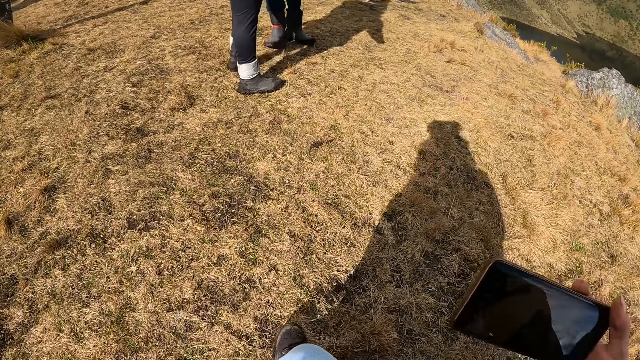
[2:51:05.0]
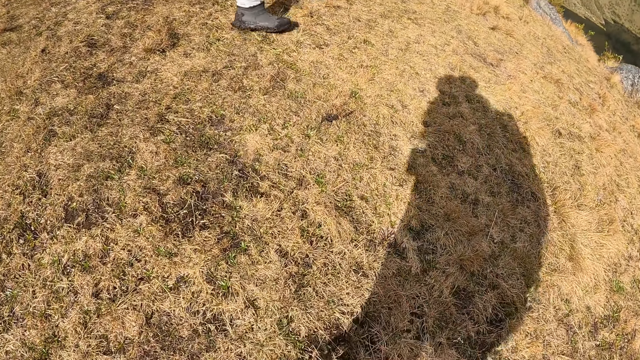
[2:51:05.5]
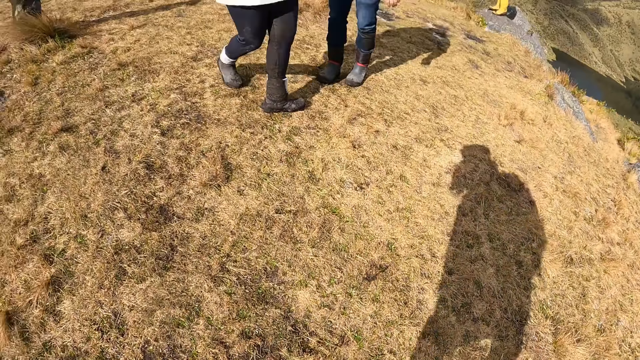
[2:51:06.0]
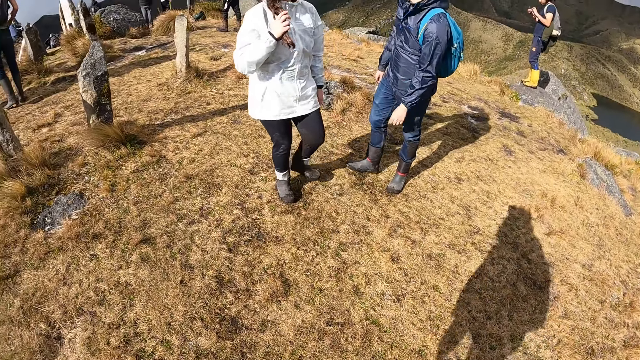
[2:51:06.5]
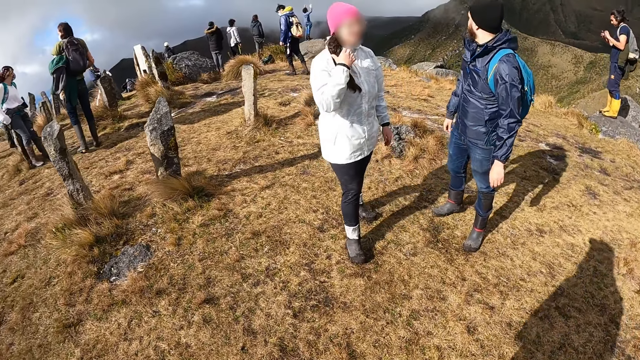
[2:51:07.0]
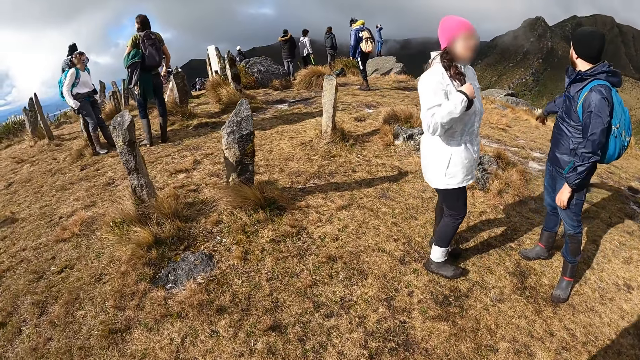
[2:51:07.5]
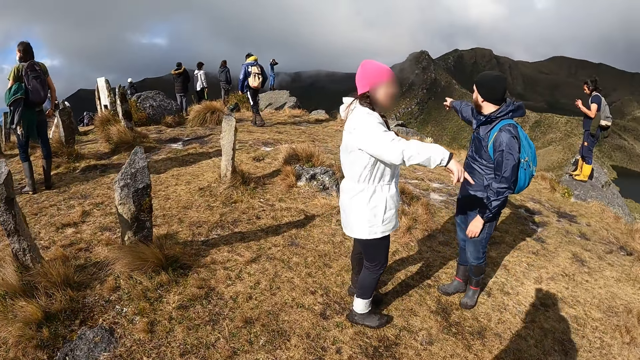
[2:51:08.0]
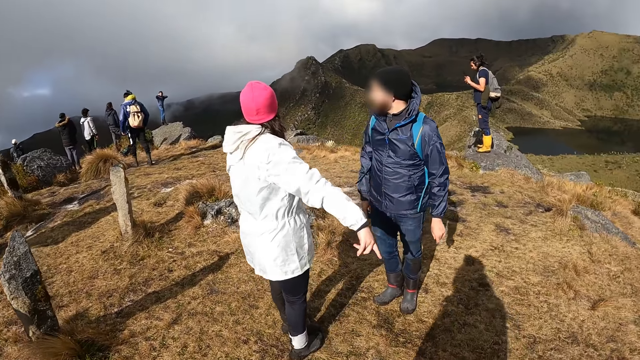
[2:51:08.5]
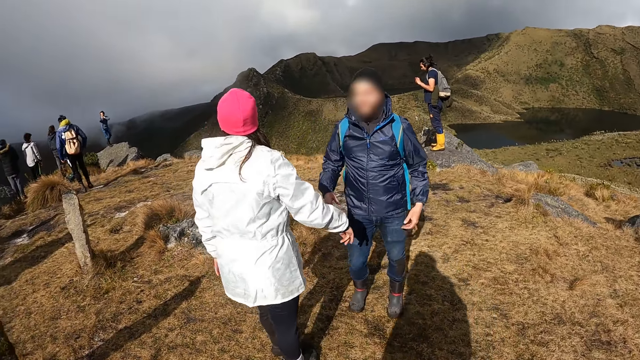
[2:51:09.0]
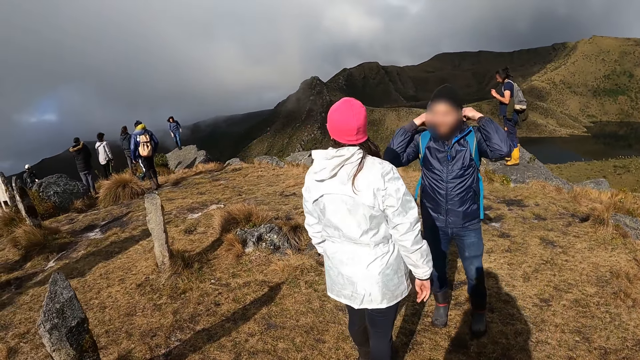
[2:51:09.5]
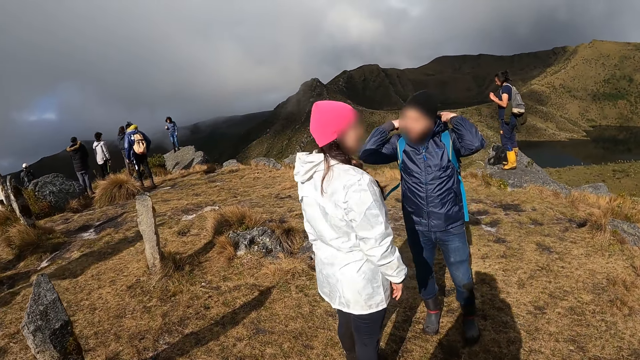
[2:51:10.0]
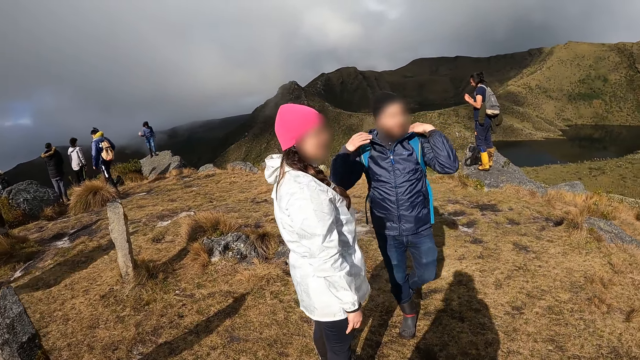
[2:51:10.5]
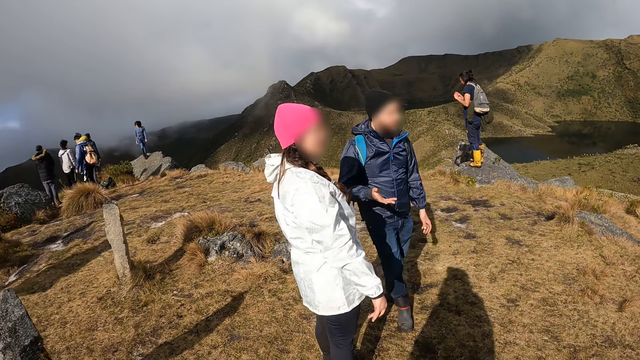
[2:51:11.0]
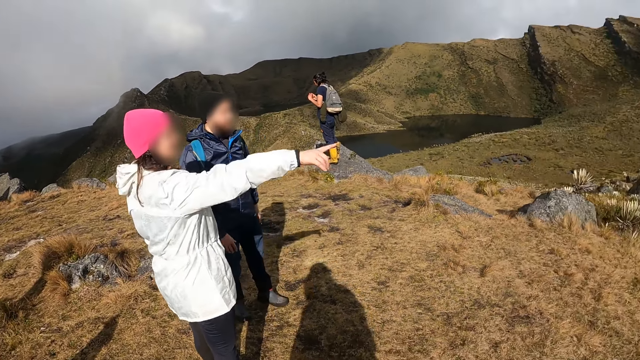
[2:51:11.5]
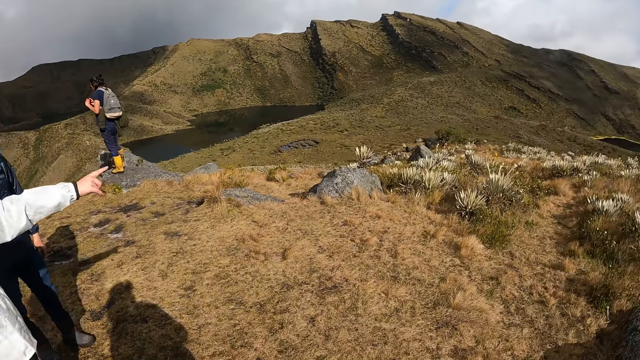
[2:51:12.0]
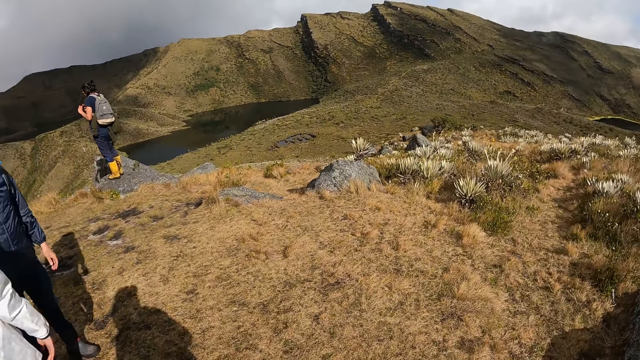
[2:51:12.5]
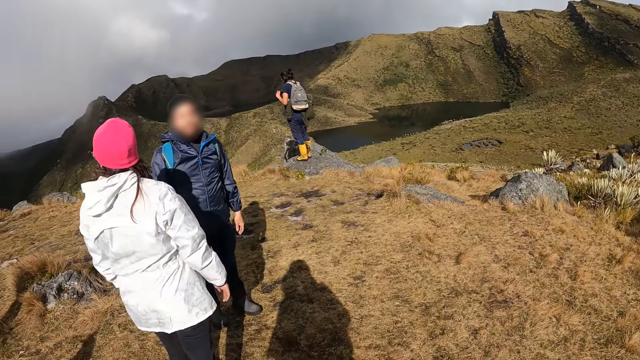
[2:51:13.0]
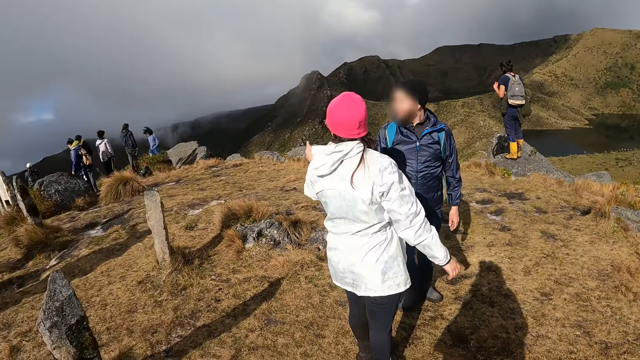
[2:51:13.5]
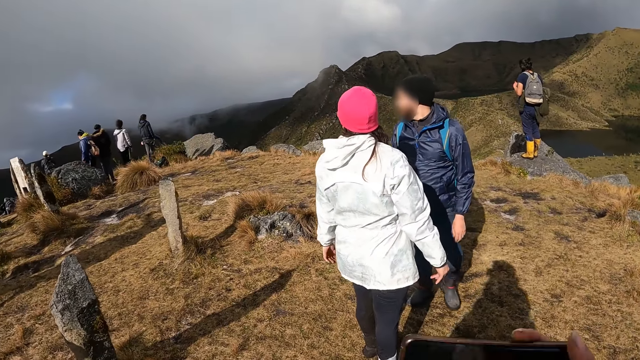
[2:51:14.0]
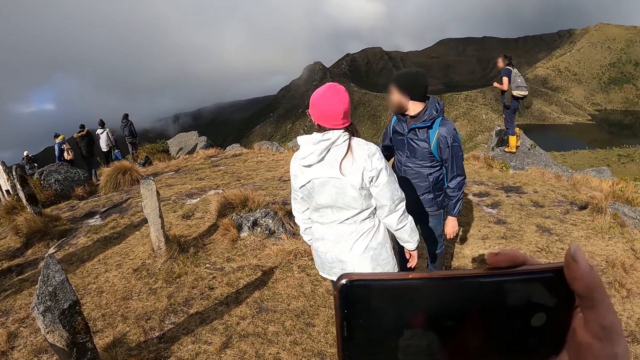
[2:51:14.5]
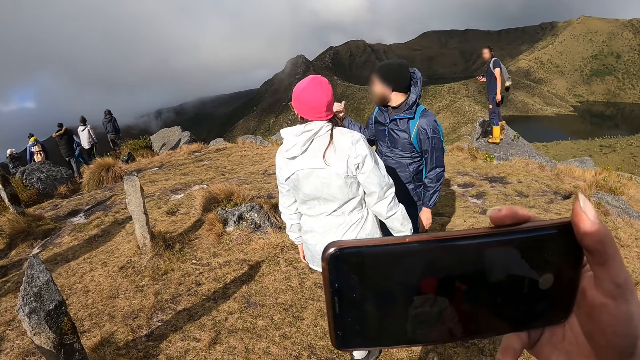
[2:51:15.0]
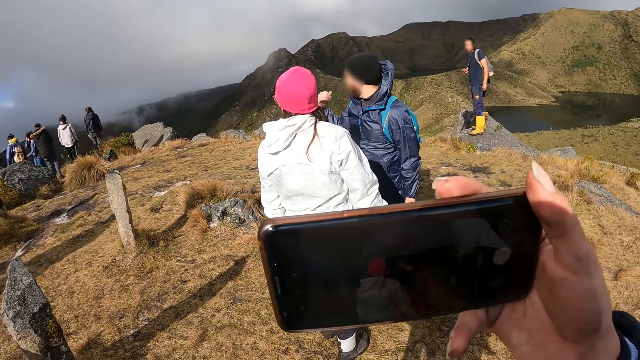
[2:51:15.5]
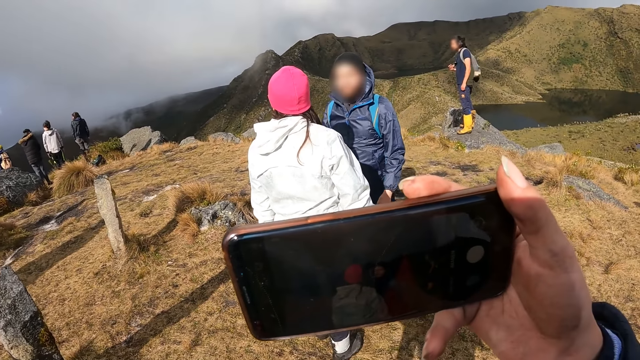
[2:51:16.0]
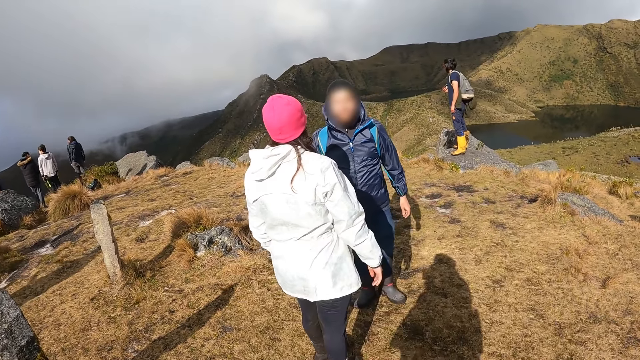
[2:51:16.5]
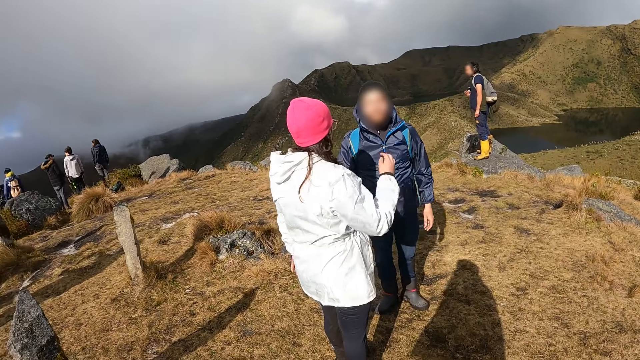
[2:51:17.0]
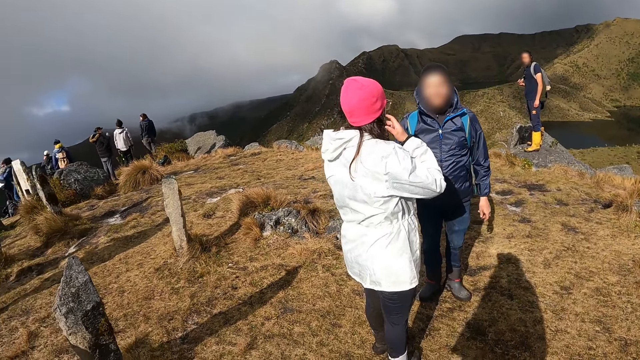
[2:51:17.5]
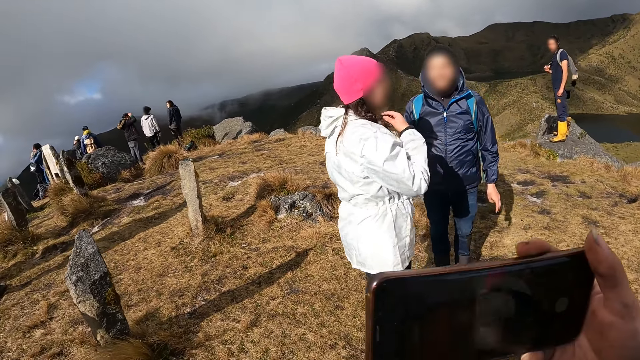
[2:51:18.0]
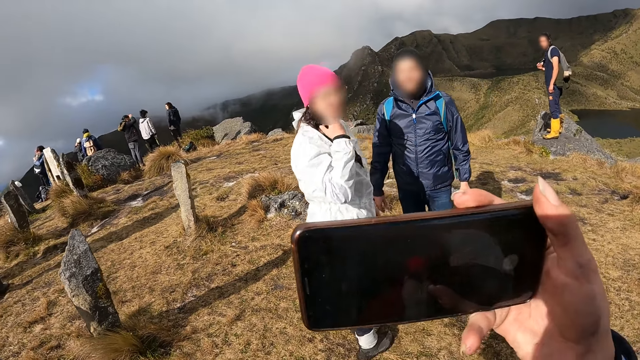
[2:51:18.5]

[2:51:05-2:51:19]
The camera wearer stands with the phone in his right hand. He stands up from the rock and walks around the hill. A woman uses hand gestures. A man adjusts the hoodie with both hands. The woman looks around the hill. The woman points with her right hand. The woman uses hand gestures. The camera wearer raises the phone with his right hand. He operates the mobile phone with his right hand. He takes a video. The man touches the hair.

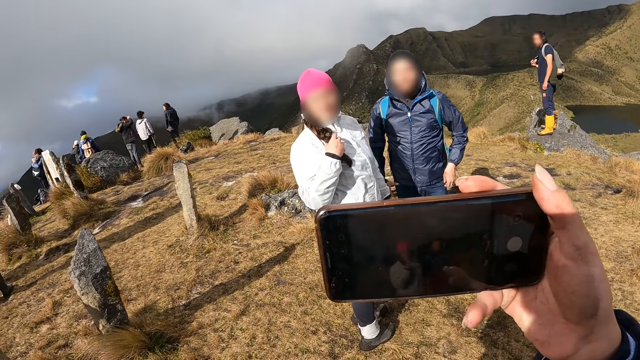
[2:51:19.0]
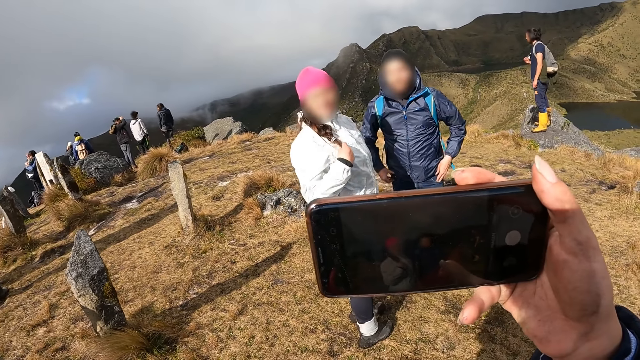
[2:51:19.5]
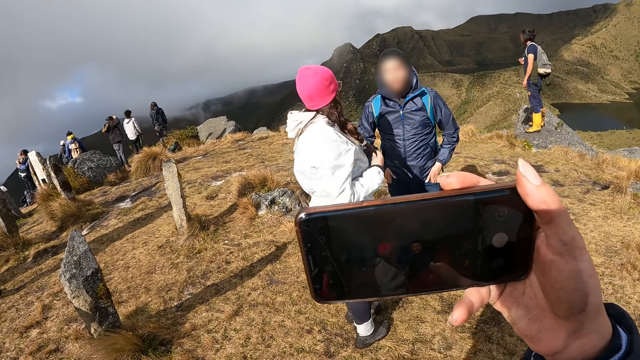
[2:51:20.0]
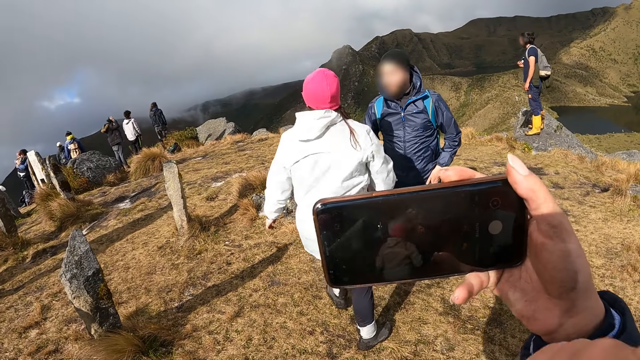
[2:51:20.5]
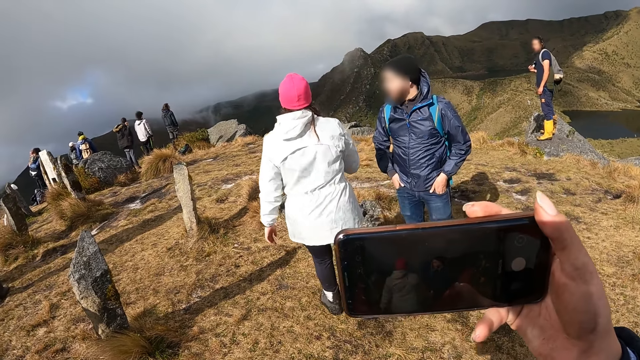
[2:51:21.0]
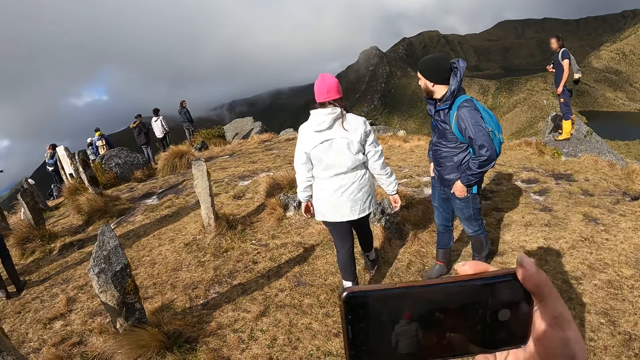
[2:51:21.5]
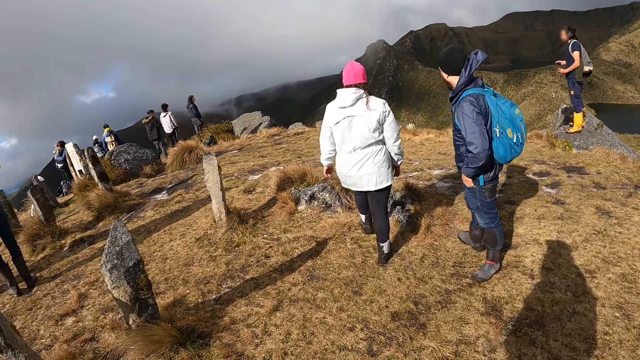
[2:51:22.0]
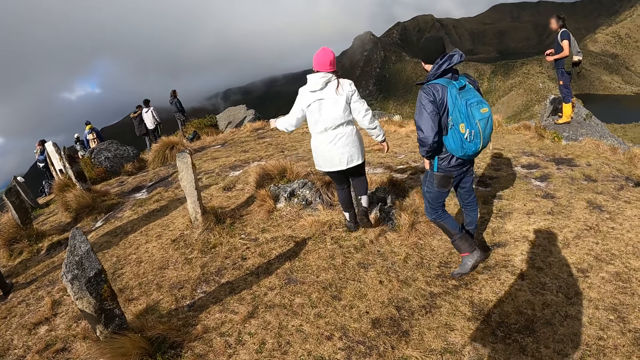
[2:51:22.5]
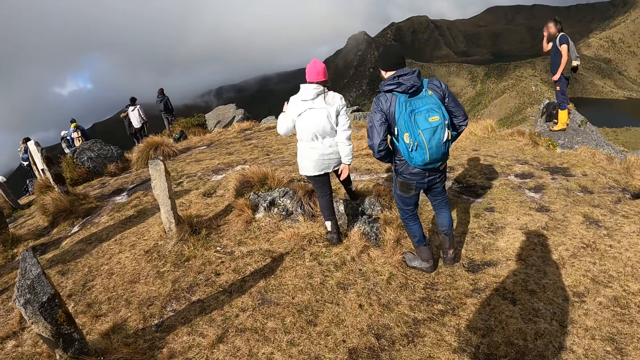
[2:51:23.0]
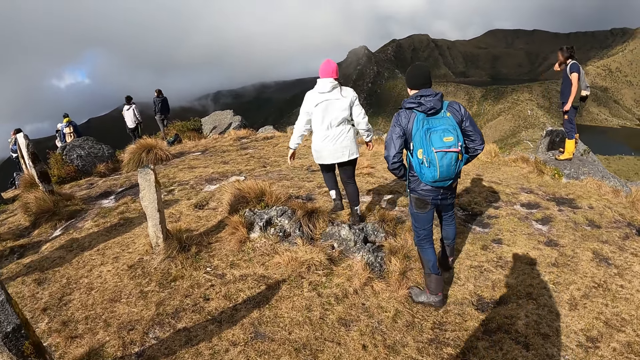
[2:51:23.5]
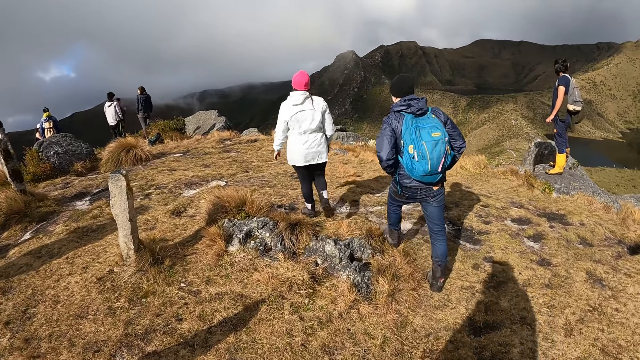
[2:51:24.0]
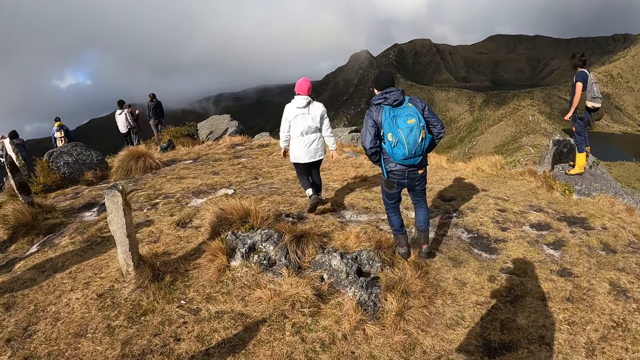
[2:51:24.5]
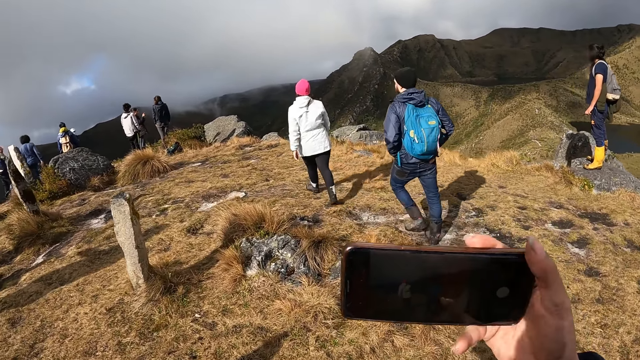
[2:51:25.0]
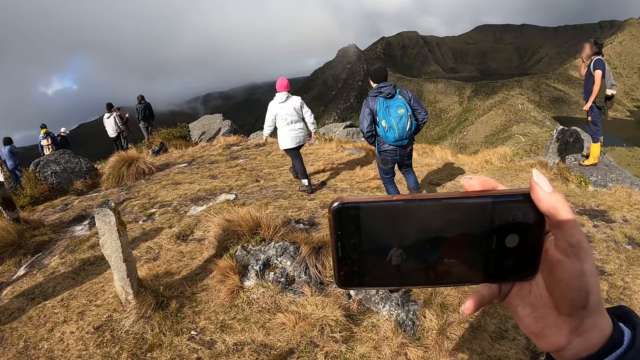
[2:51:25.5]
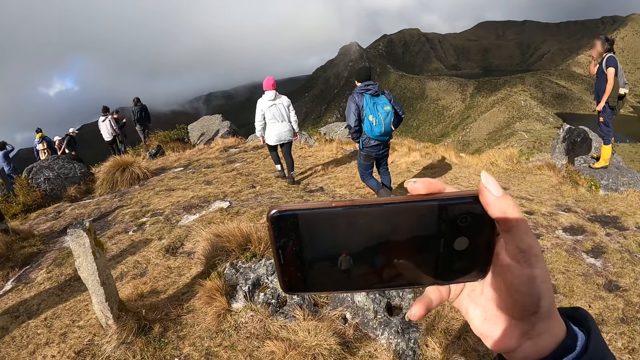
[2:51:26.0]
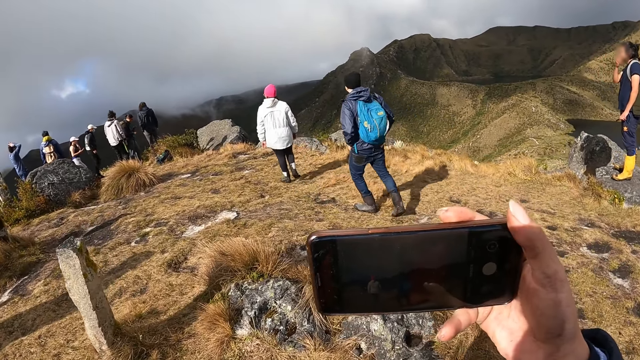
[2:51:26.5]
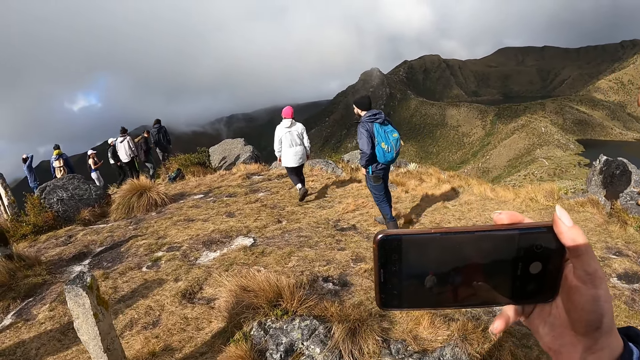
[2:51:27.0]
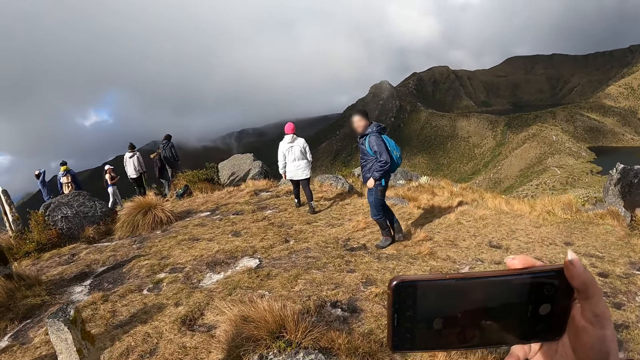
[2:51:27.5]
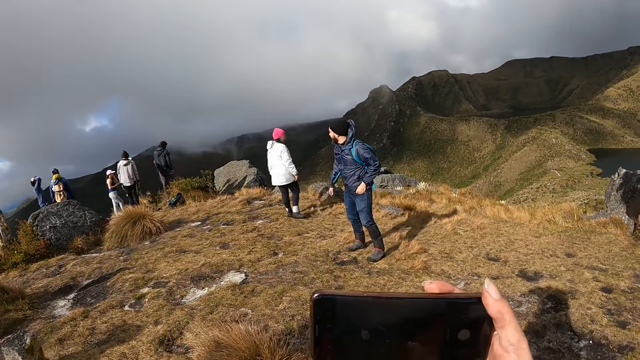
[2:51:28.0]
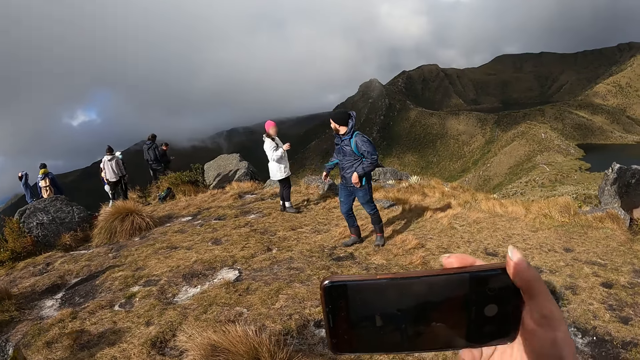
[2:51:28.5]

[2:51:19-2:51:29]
The camera wearer takes a video. A person walks away. Another person walks behind the first person. The camera wearer takes a photo. They walk on the field.
